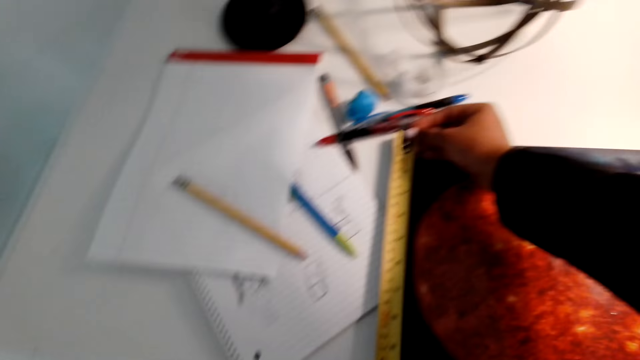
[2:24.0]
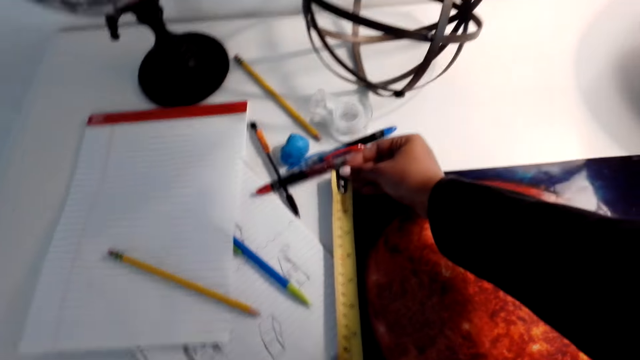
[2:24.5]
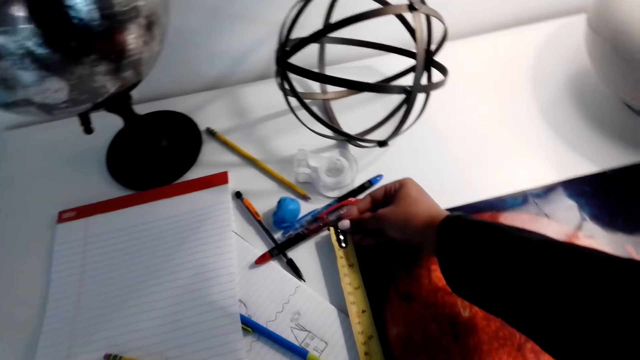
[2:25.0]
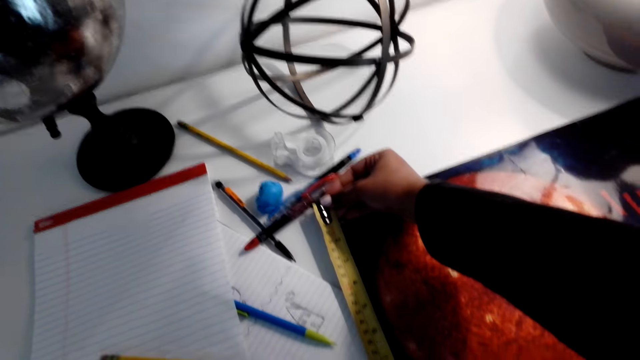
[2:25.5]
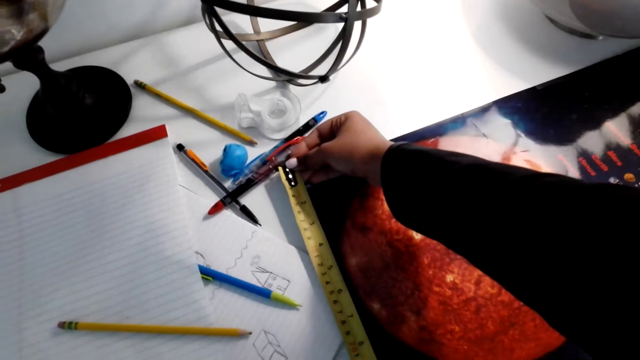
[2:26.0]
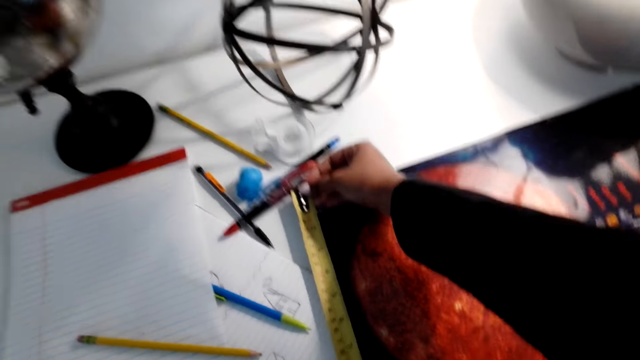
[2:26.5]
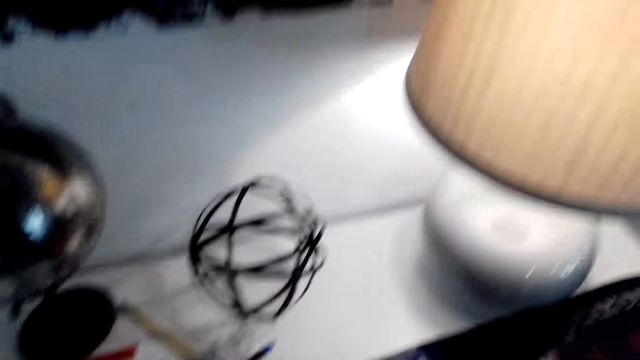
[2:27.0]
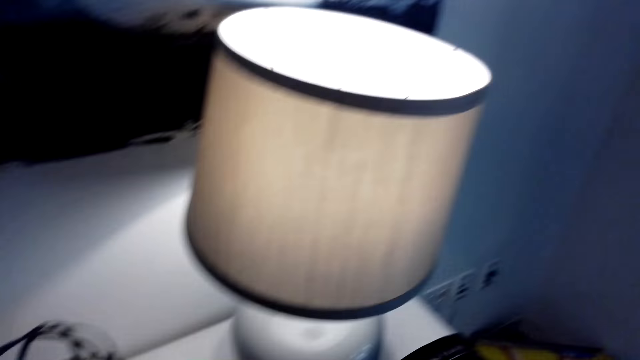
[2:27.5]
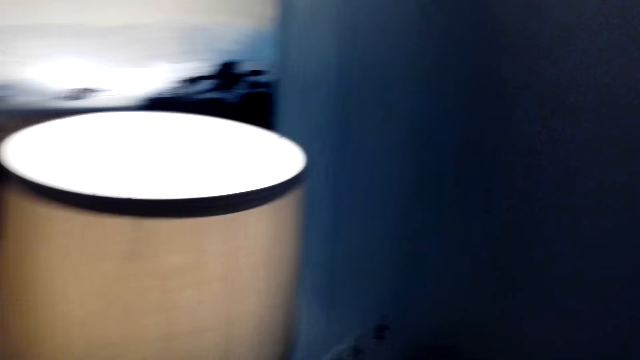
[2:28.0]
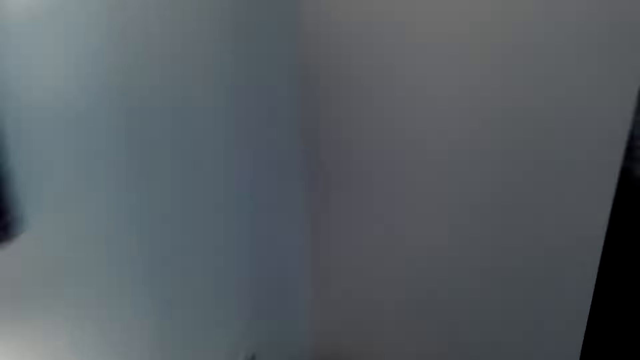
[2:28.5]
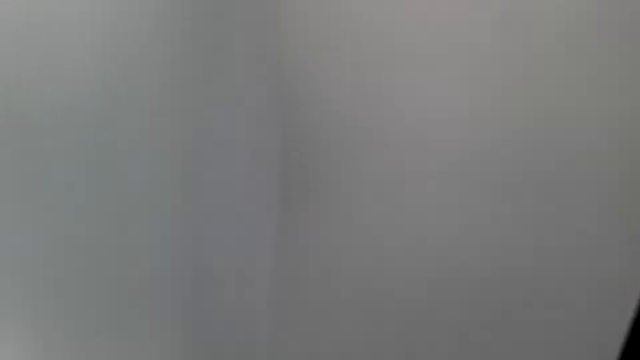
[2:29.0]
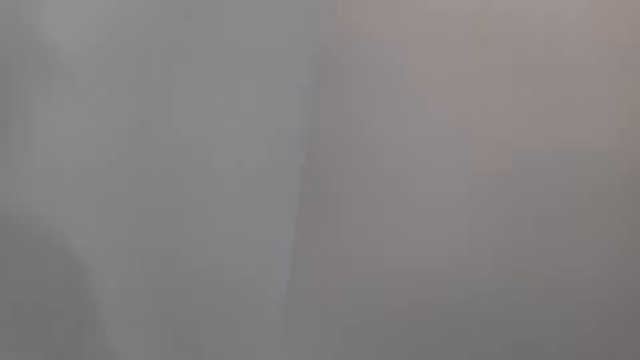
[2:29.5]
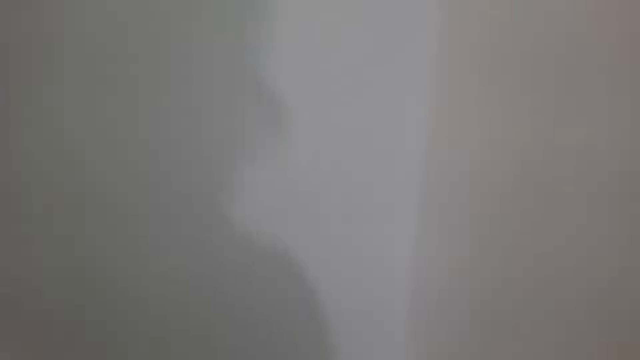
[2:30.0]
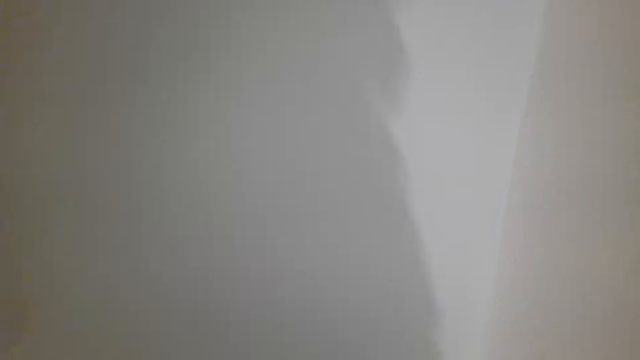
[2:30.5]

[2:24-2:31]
The camera wearer measures a wall poster.

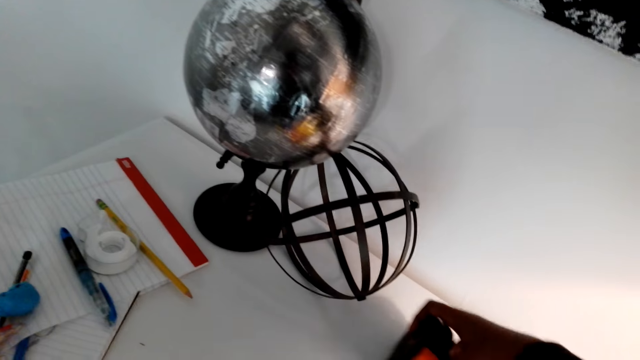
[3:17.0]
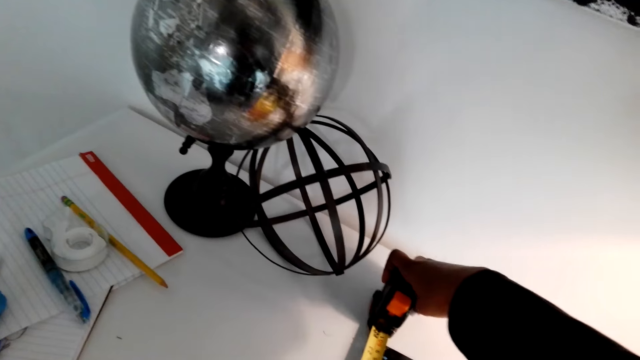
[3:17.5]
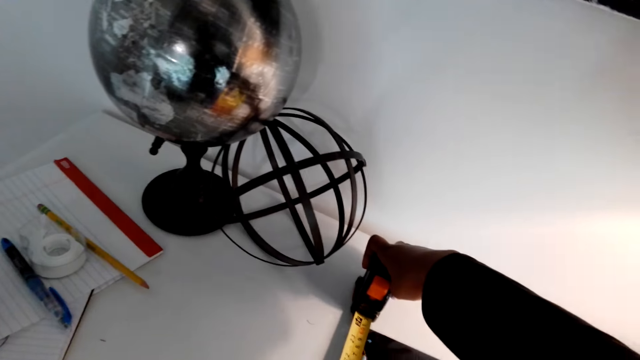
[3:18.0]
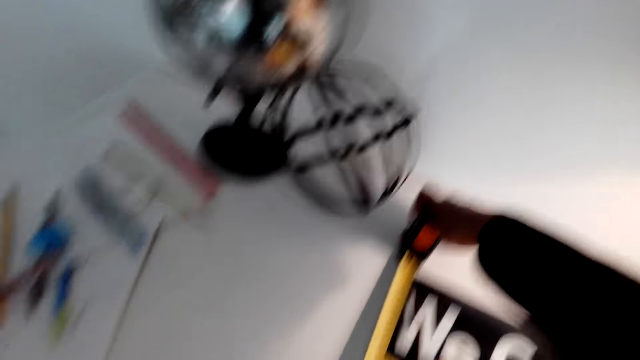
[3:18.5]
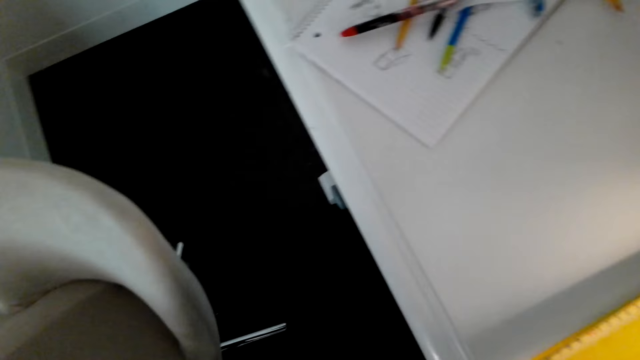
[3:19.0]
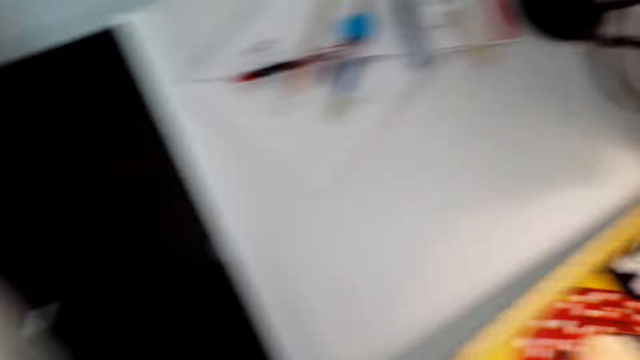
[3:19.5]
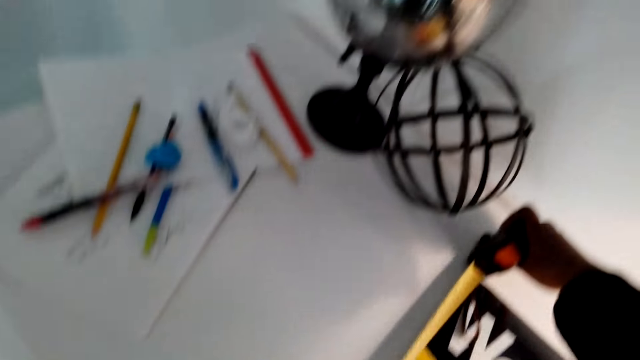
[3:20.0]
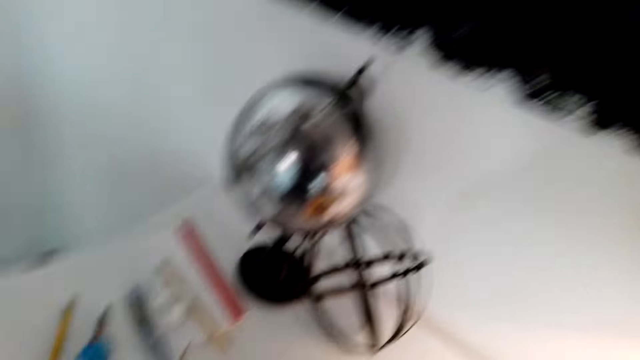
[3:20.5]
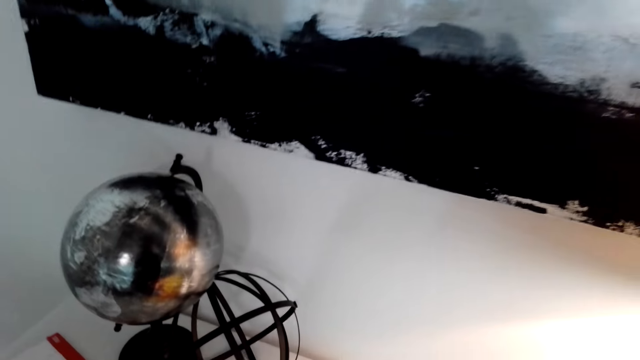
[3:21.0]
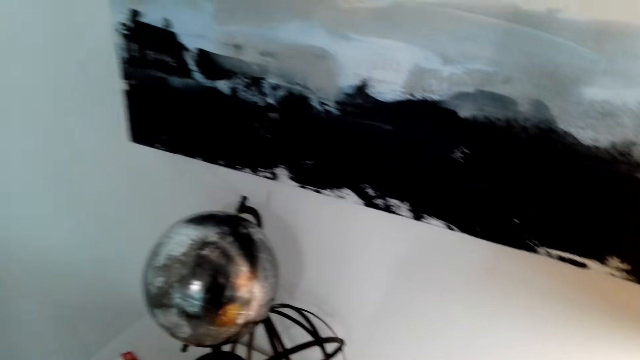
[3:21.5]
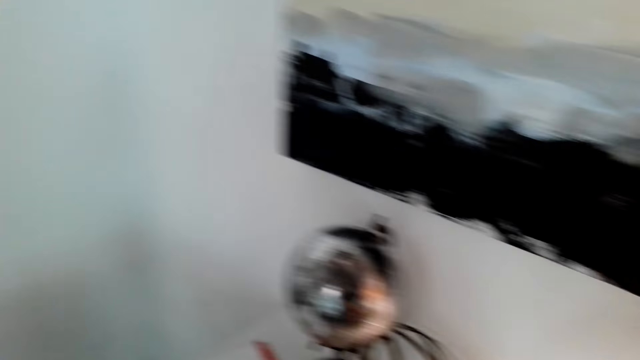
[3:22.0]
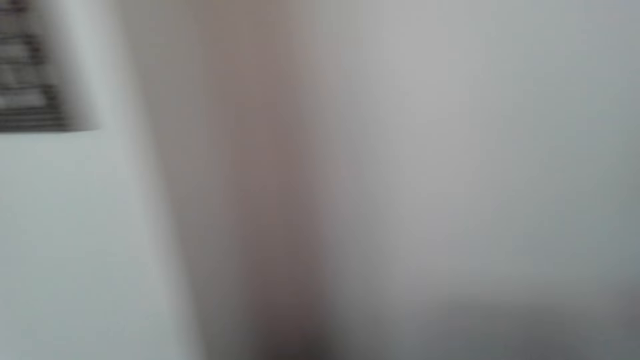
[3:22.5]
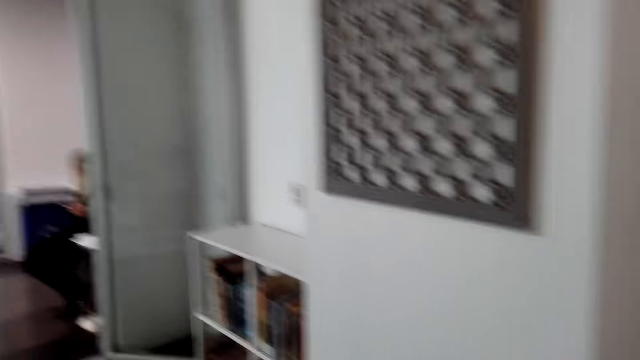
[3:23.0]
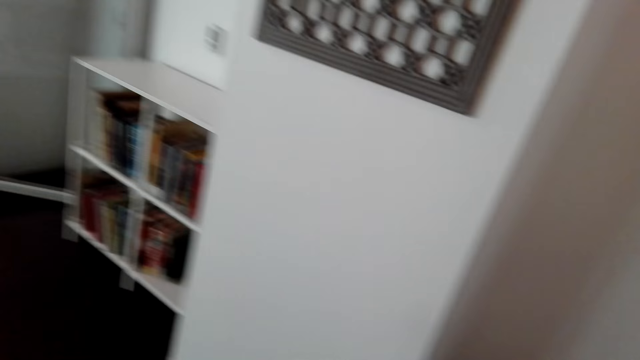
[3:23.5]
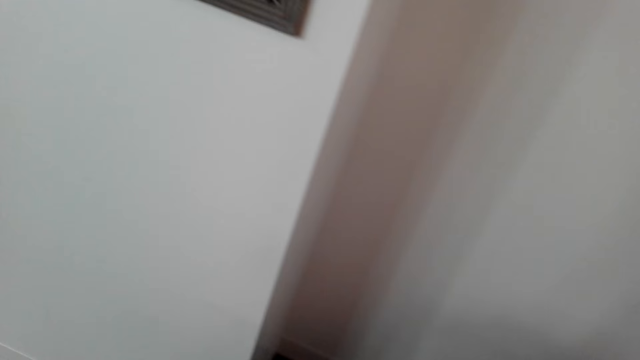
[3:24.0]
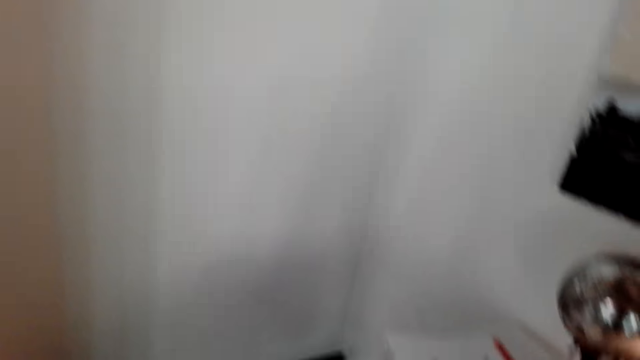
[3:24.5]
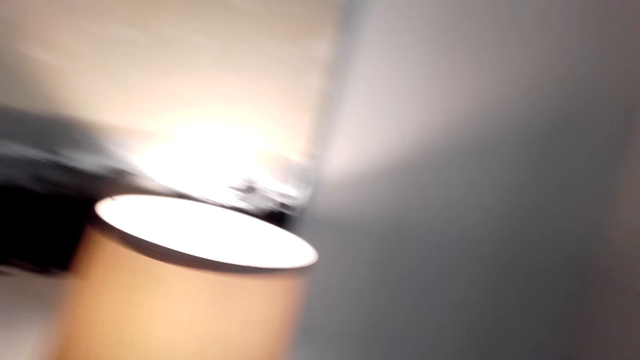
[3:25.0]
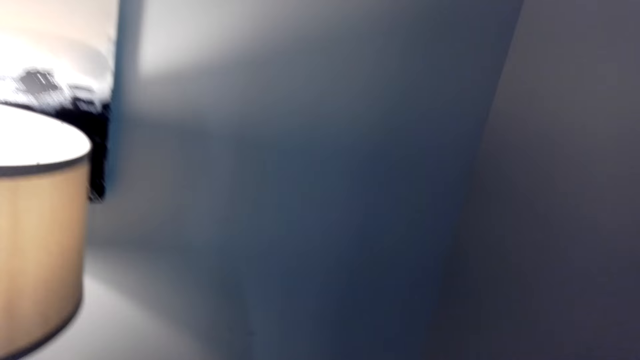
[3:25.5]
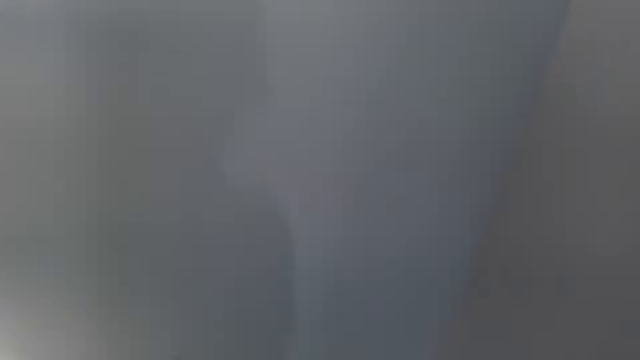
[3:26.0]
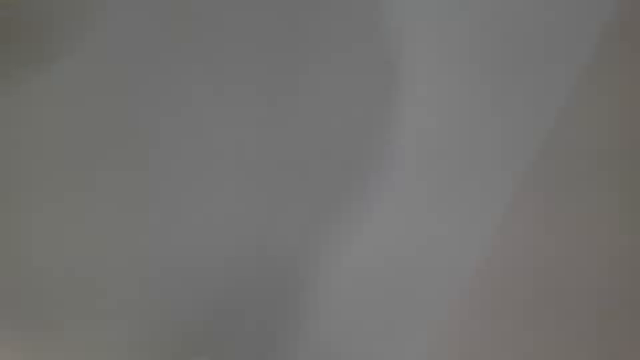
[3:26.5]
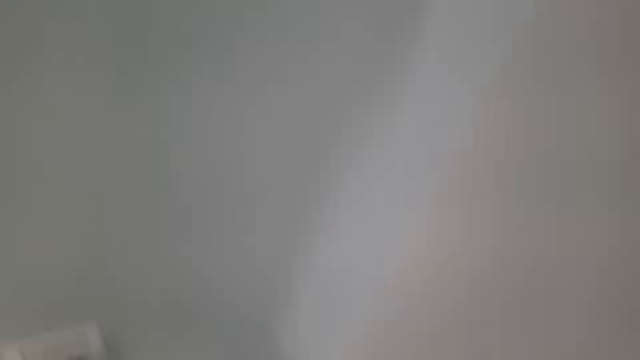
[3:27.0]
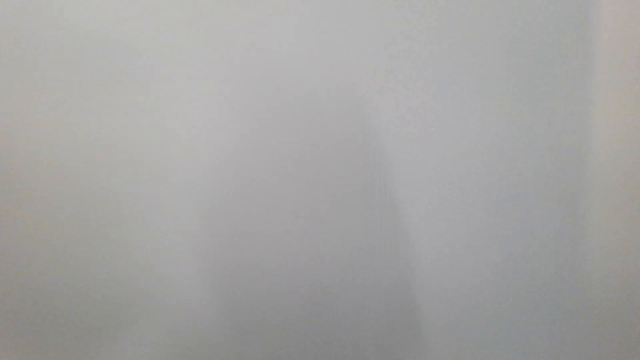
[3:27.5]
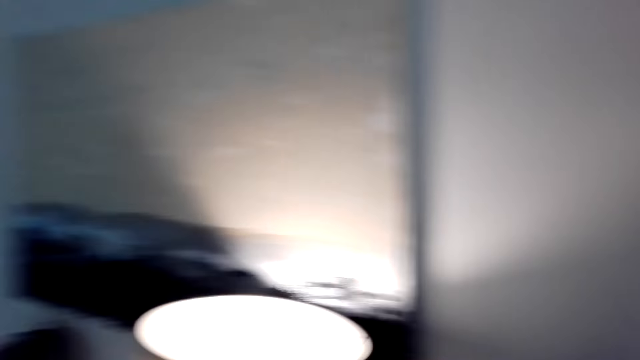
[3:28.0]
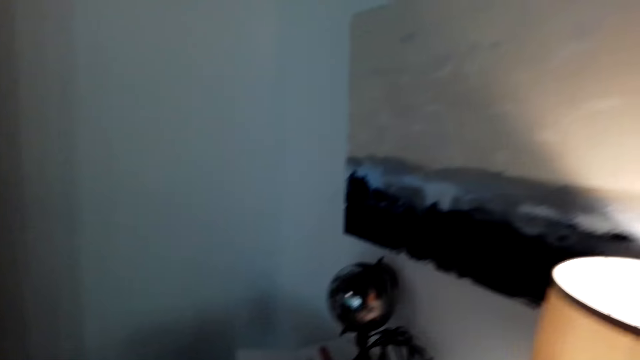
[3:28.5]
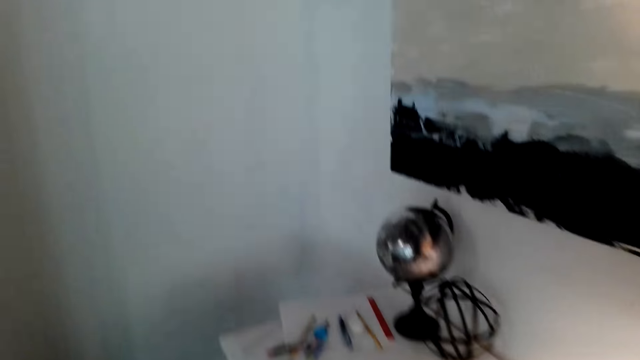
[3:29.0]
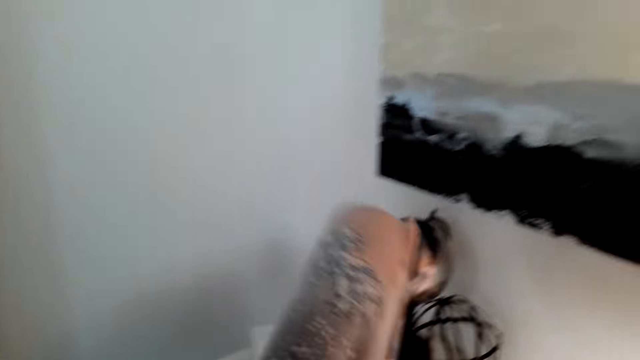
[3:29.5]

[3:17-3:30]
The camera wearer measures a wall poster with a tape measure.
